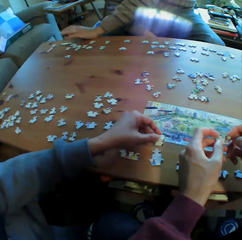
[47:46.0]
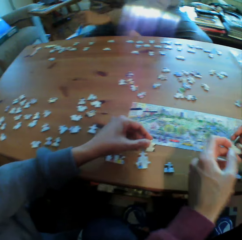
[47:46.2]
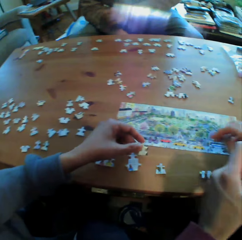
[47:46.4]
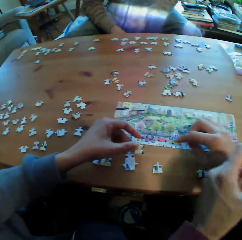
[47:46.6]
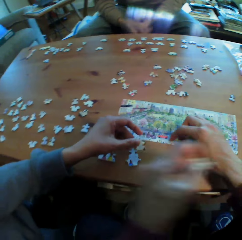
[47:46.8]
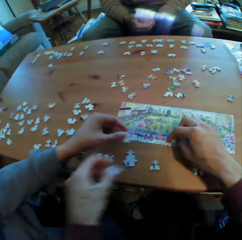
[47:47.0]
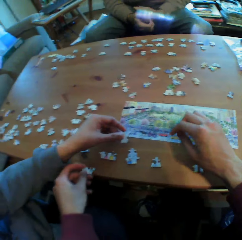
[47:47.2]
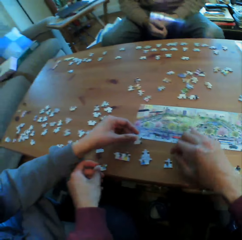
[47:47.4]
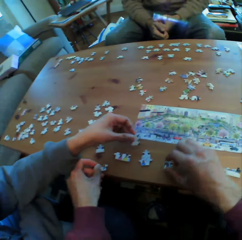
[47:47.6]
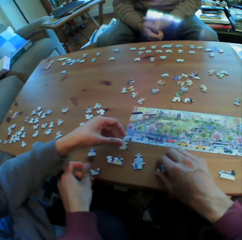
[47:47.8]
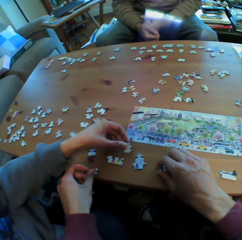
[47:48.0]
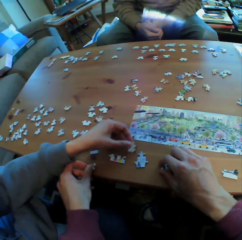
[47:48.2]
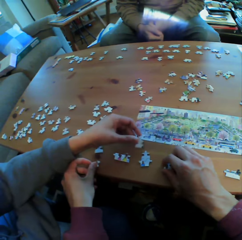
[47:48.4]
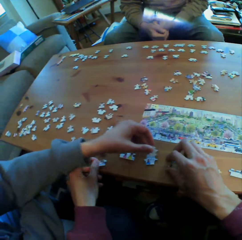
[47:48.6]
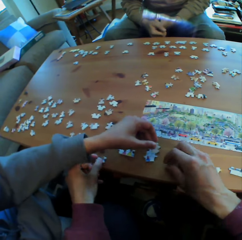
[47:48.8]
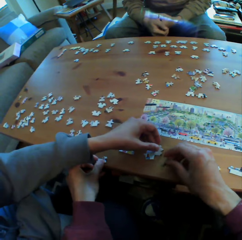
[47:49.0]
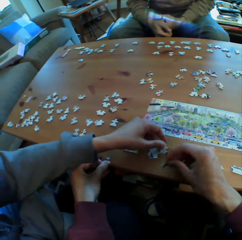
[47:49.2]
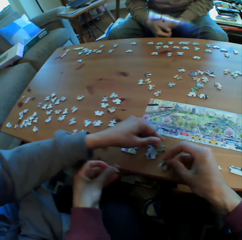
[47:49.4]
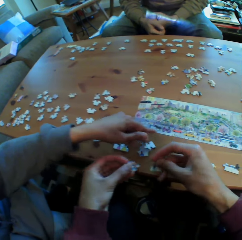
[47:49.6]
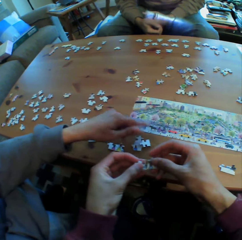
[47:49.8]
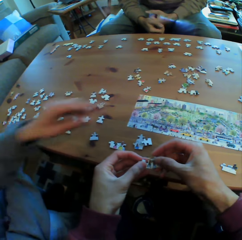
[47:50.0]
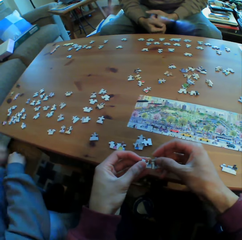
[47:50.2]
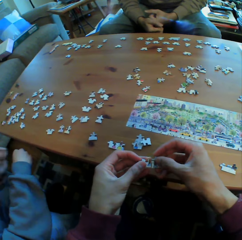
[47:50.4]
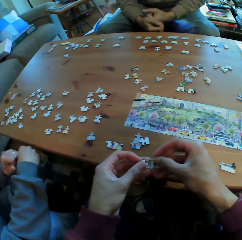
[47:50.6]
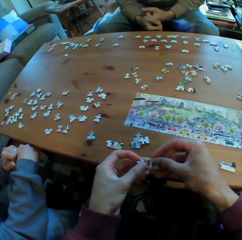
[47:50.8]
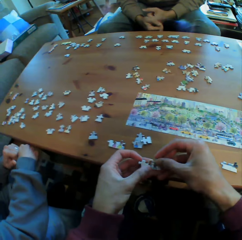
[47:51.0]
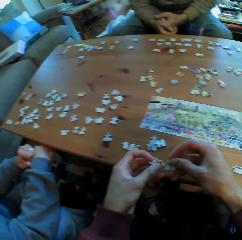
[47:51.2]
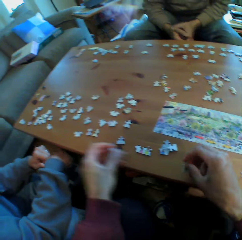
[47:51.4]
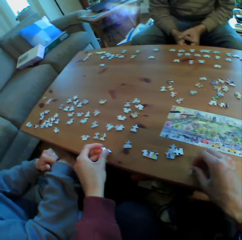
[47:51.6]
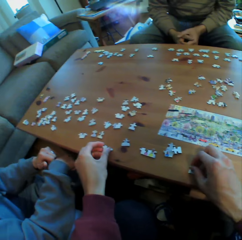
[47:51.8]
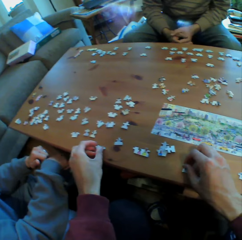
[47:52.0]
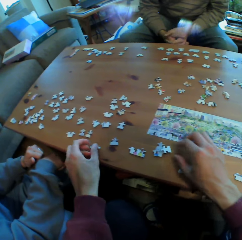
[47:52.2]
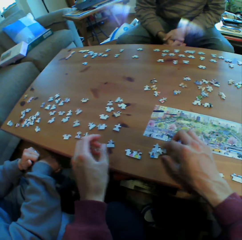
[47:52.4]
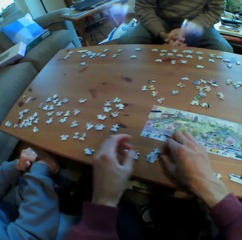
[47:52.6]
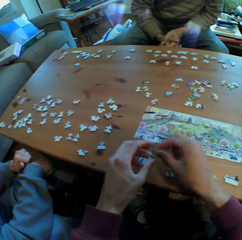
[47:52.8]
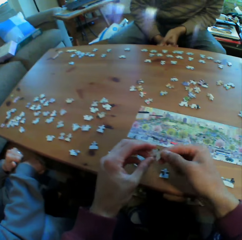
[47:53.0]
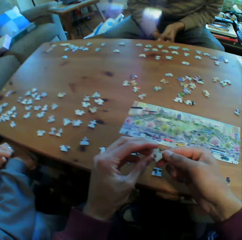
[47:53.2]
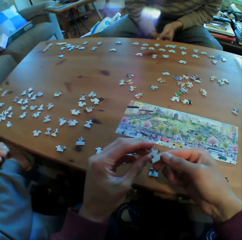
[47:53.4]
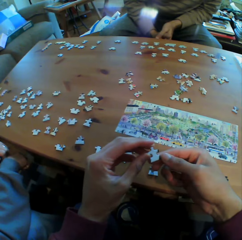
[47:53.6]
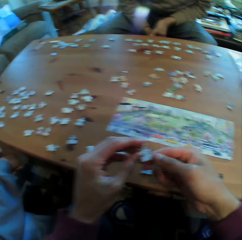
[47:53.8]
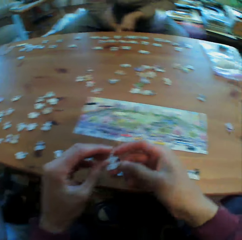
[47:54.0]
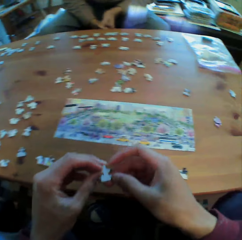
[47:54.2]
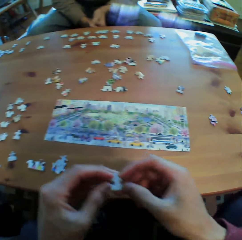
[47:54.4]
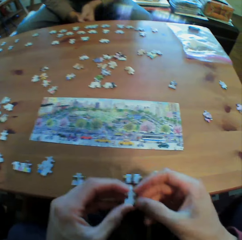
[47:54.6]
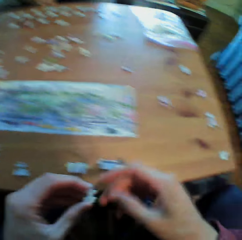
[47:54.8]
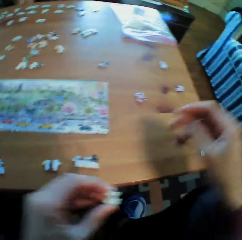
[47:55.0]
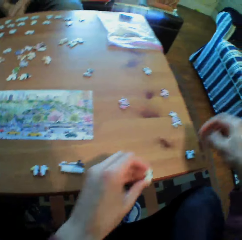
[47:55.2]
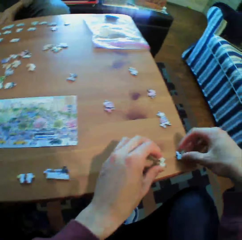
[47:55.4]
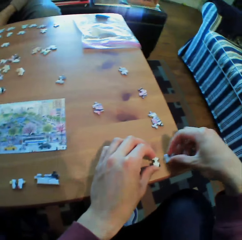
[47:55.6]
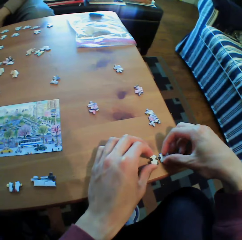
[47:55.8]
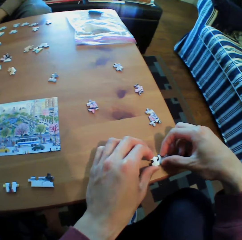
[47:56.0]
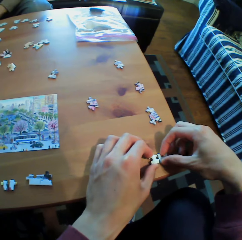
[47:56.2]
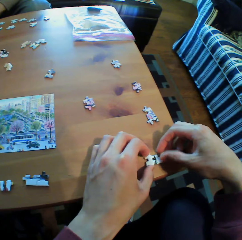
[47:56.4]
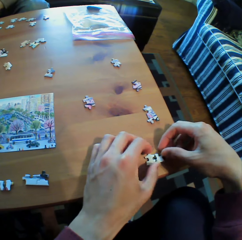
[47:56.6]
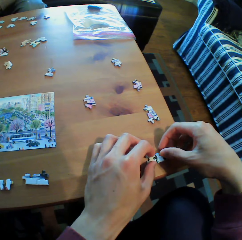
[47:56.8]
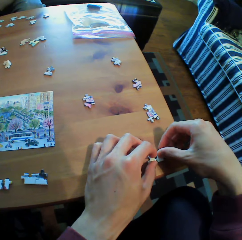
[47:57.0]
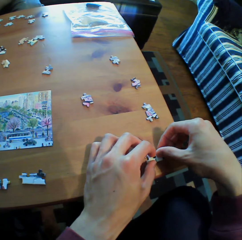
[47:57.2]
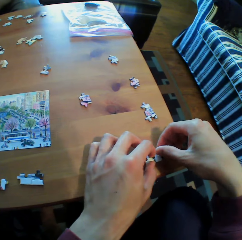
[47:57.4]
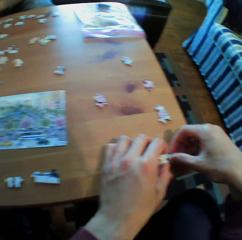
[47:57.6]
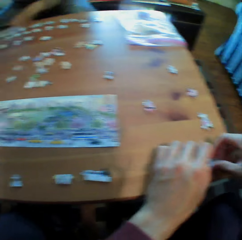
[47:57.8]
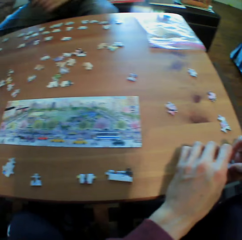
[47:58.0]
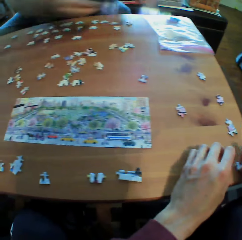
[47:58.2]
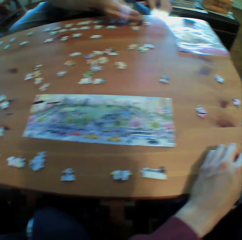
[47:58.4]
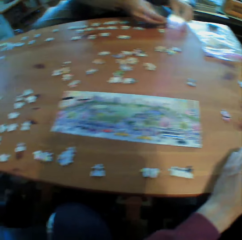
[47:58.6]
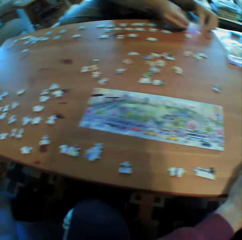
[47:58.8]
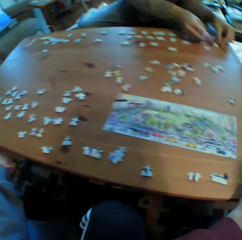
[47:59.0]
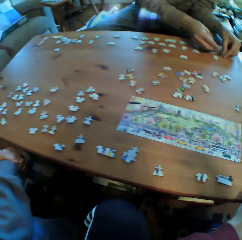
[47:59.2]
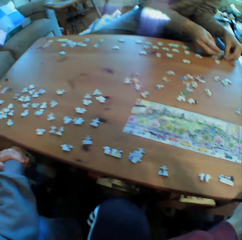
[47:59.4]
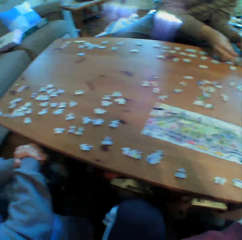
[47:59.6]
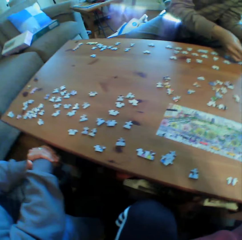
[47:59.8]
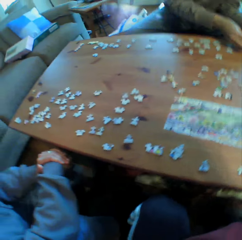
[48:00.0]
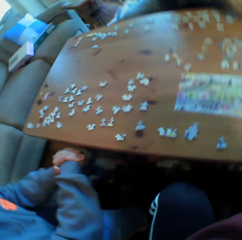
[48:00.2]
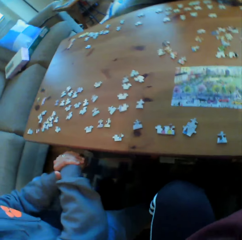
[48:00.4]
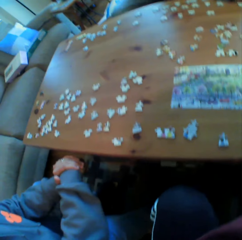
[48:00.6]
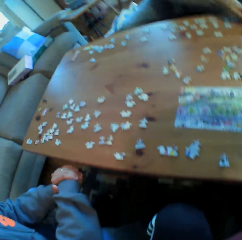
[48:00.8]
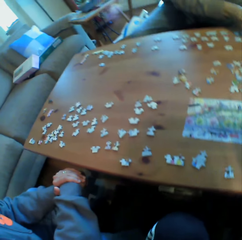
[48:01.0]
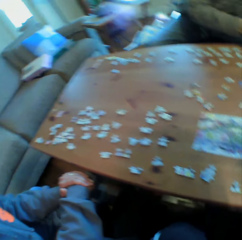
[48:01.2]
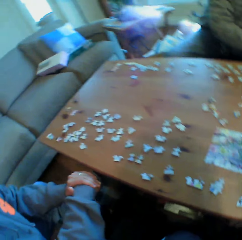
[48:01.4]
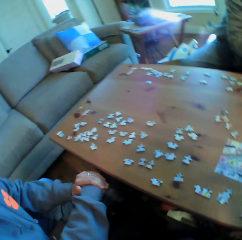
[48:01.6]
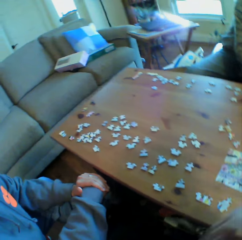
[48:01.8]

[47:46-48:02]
A man holds his hands together. Another man holds his hands together. The camera wearer arranges the puzzle on the table. The first man arranges puzzles on the table. The other man holds his hands together.

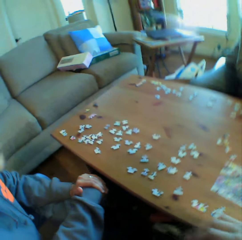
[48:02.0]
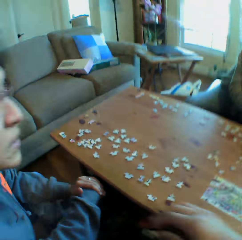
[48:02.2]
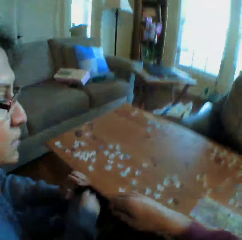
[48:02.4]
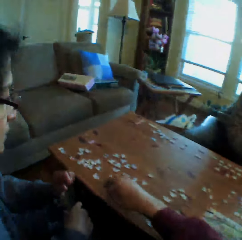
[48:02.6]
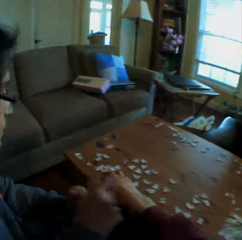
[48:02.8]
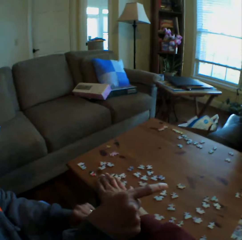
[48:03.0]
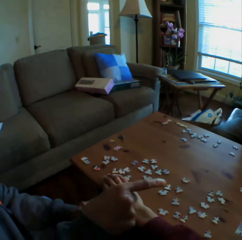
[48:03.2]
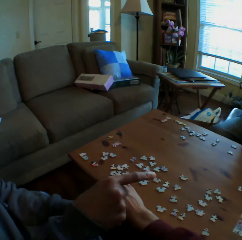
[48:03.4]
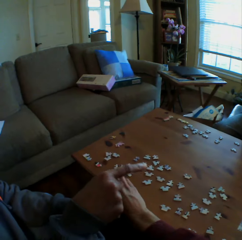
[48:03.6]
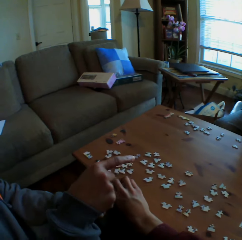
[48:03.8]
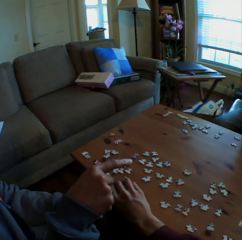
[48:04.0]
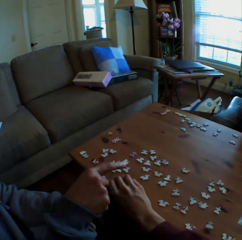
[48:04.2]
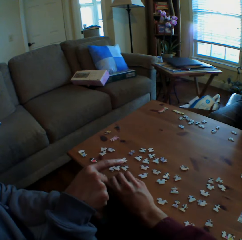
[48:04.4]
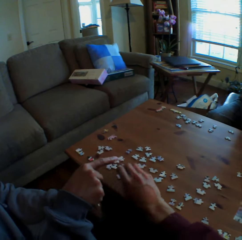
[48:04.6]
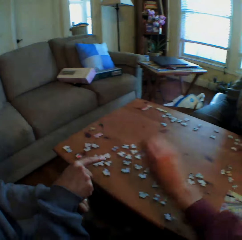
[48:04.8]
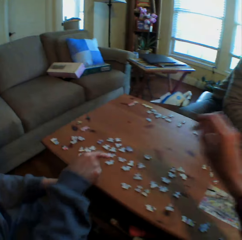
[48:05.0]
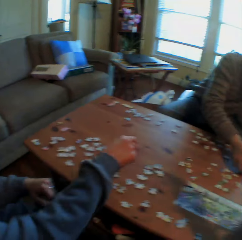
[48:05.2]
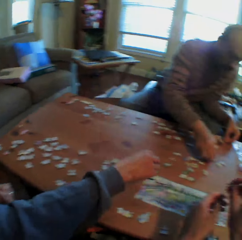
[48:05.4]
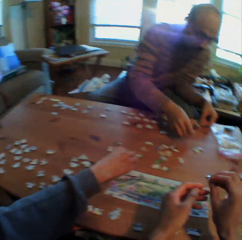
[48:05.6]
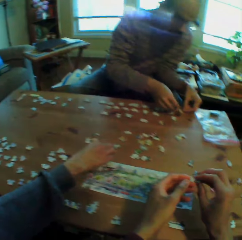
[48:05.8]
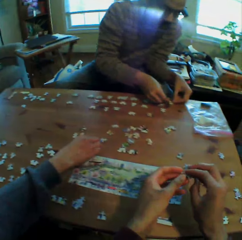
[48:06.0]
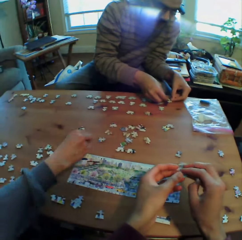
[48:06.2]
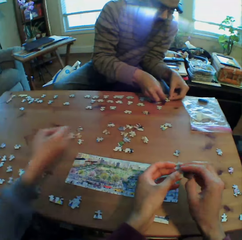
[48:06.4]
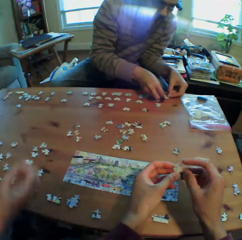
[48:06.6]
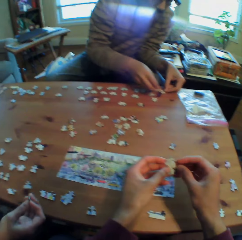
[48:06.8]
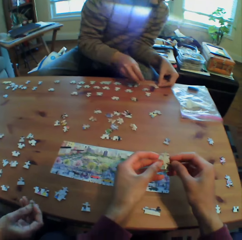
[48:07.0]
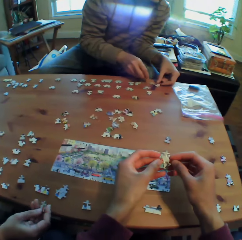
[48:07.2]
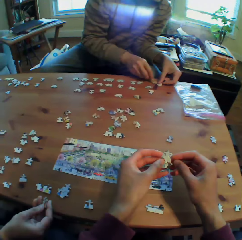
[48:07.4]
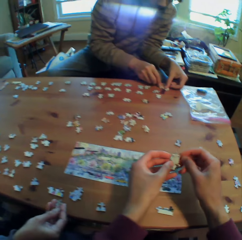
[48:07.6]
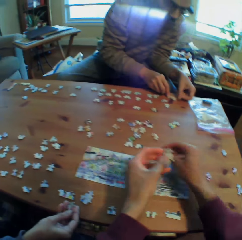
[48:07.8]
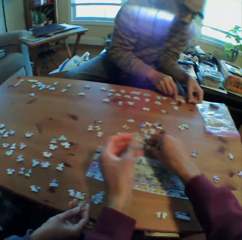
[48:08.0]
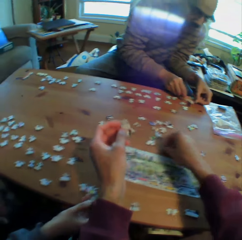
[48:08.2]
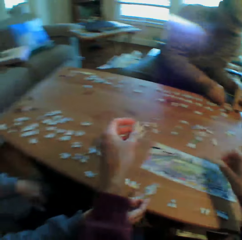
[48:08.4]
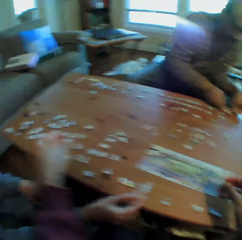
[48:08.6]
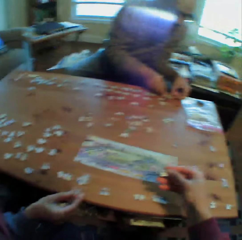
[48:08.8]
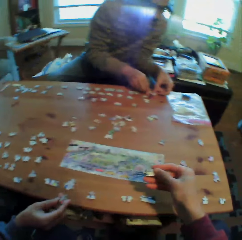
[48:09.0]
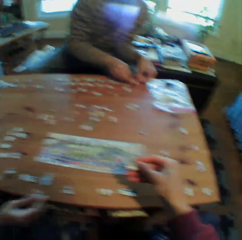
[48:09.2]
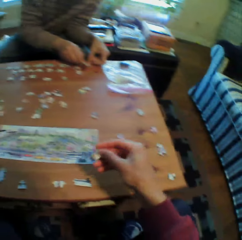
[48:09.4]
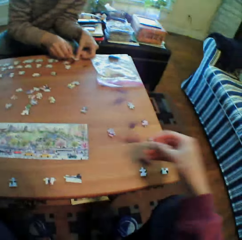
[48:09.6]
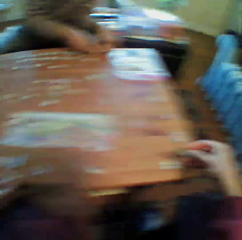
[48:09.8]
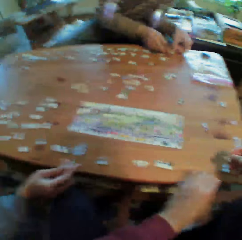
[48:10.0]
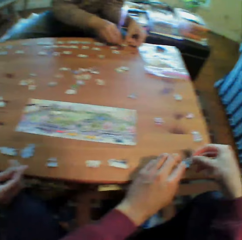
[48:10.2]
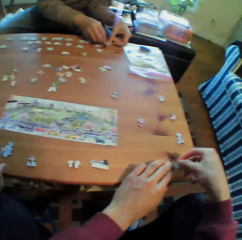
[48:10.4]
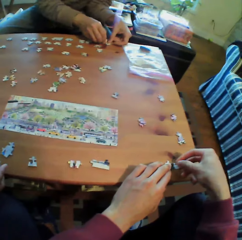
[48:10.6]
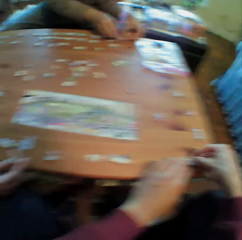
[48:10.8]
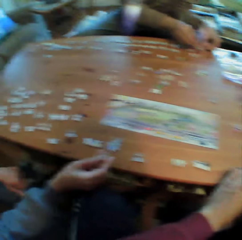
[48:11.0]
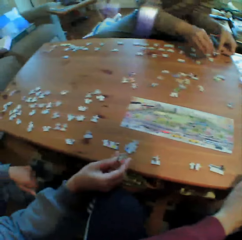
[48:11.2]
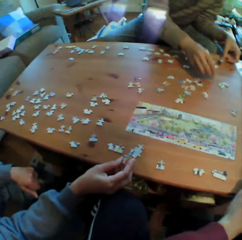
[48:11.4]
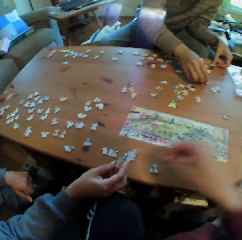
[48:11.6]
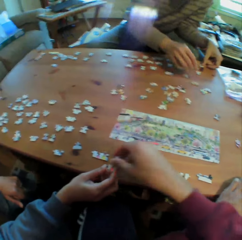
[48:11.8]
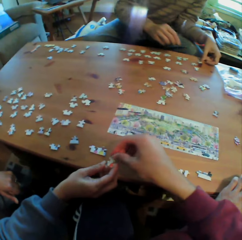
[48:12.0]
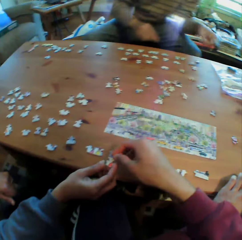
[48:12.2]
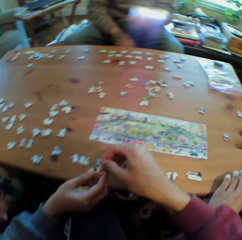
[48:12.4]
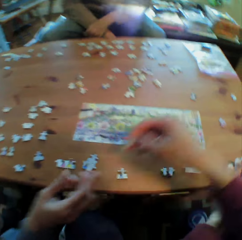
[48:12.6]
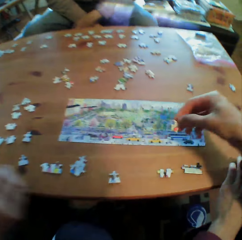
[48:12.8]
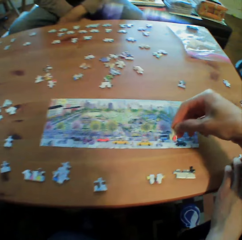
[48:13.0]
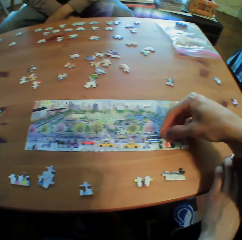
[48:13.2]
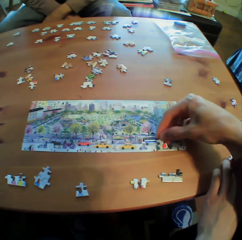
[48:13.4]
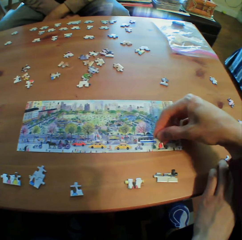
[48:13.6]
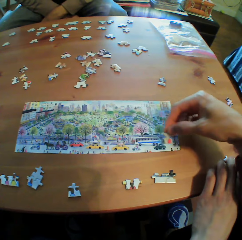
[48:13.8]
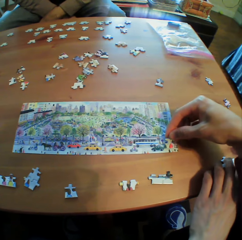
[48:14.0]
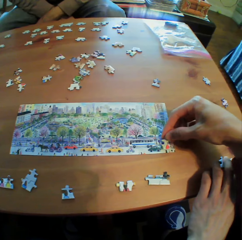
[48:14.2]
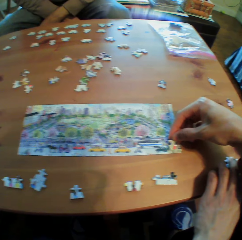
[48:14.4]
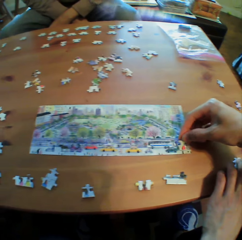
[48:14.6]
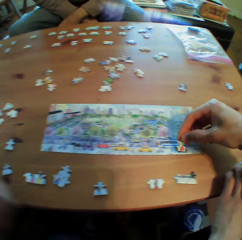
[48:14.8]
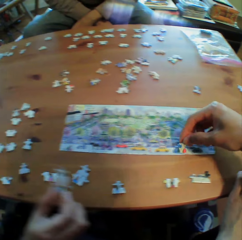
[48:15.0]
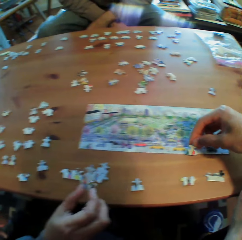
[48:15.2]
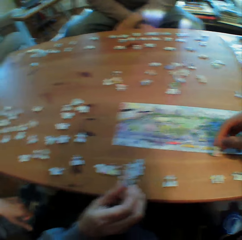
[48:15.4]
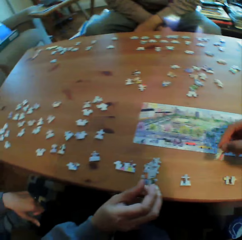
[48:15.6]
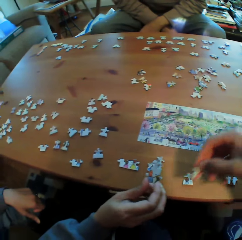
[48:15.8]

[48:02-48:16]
The camera wearer picks a puzzle from the table. A man points at the puzzles on the table. The man picks a puzzle from the table. Another man arranges puzzles on the table. The camera wearer holds the puzzle with both hands. They arrange the puzzles on the table. The first man passes a puzzle to the camera wearer. The camera wearer gets something. The other man holds his hands together. The camera wearer compares the puzzle with the picture.
